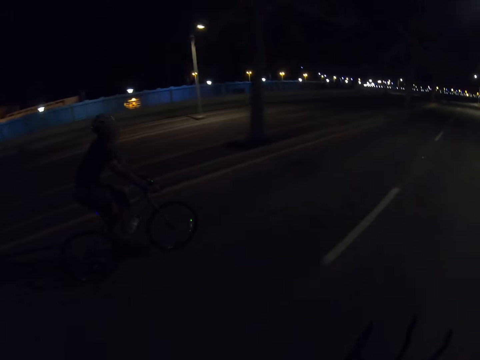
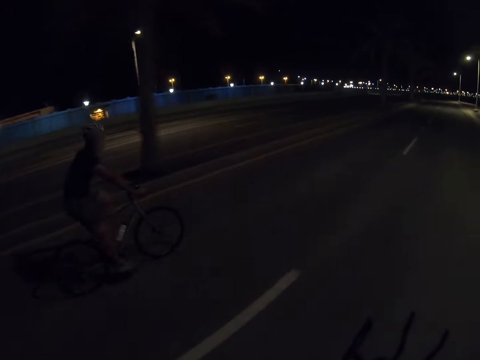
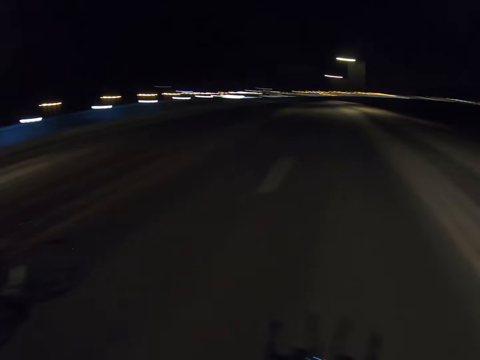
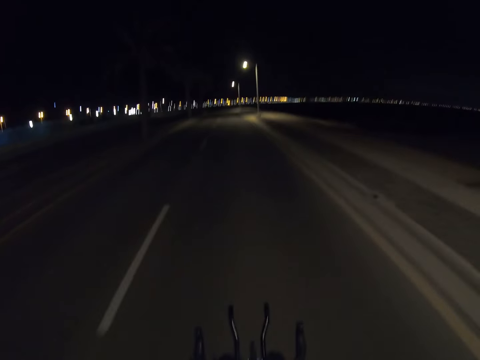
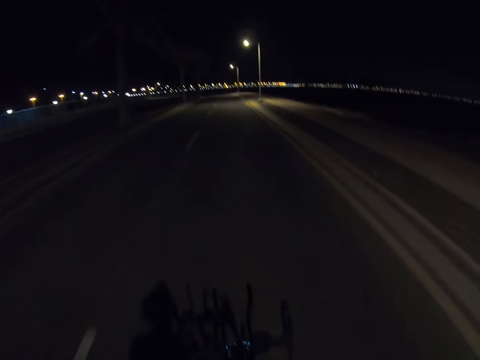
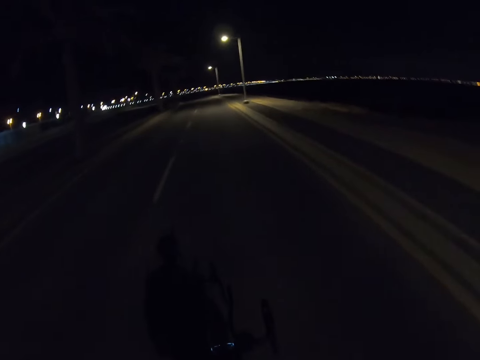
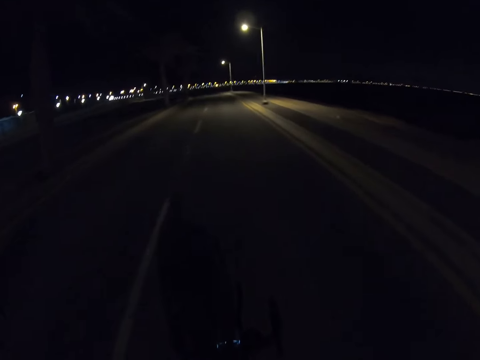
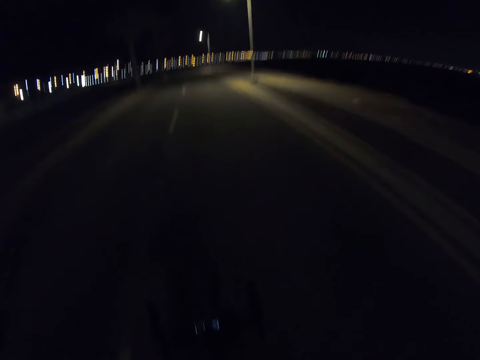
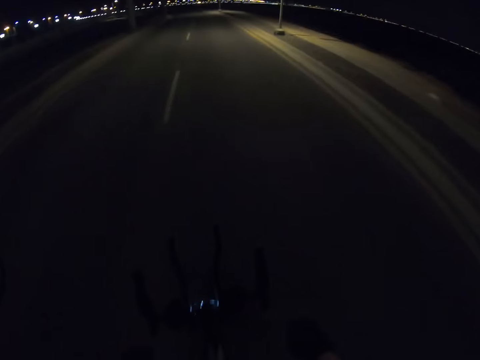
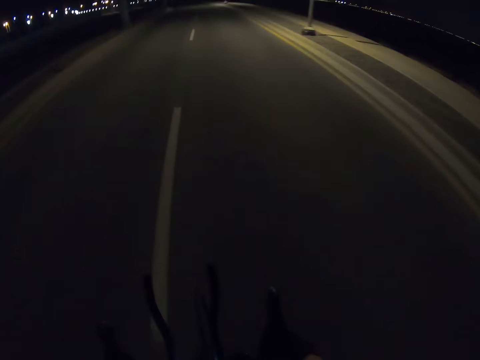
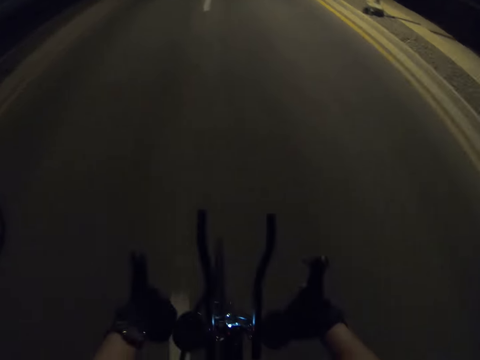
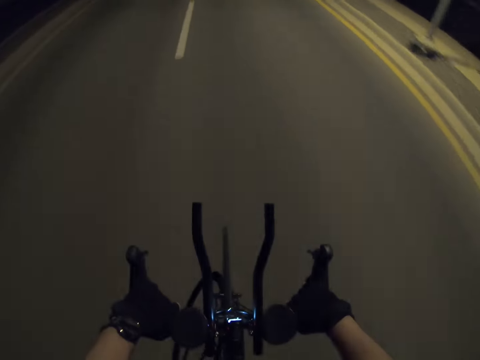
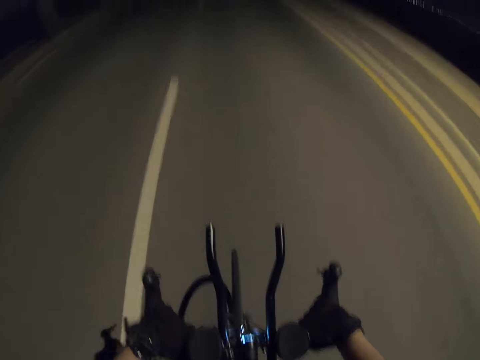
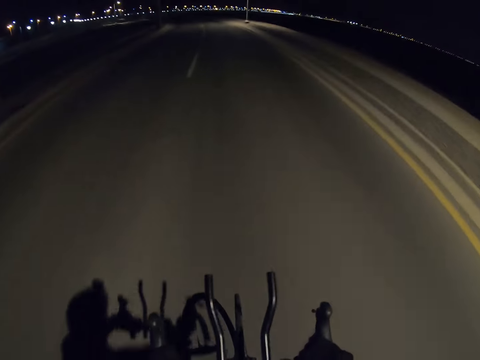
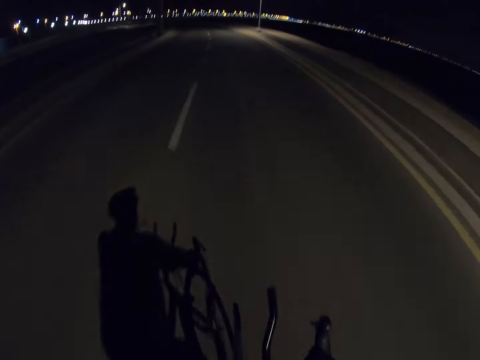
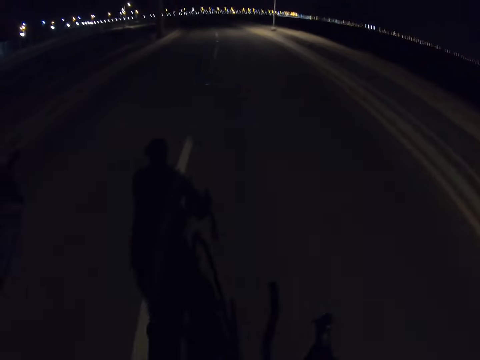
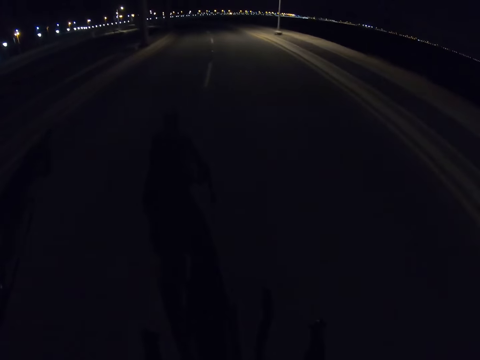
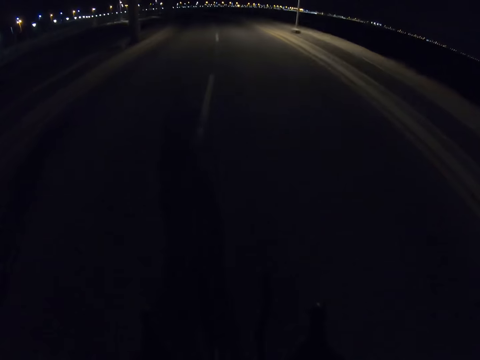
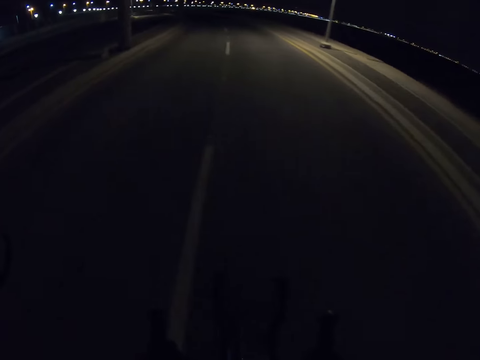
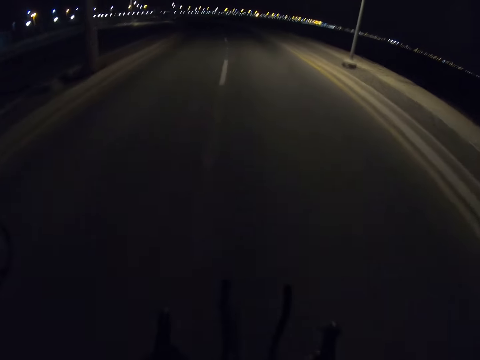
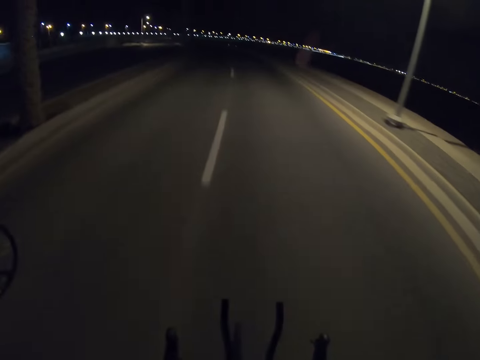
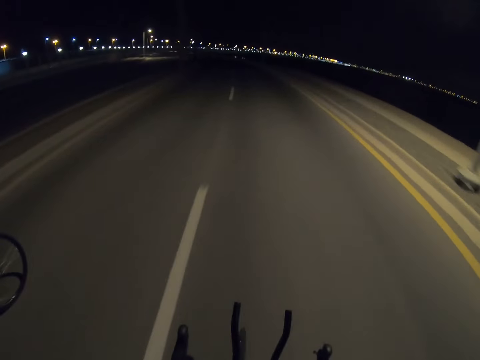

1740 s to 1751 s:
The camera wearer holds the bike with both hands.

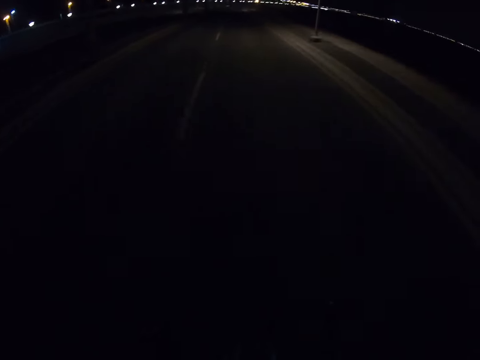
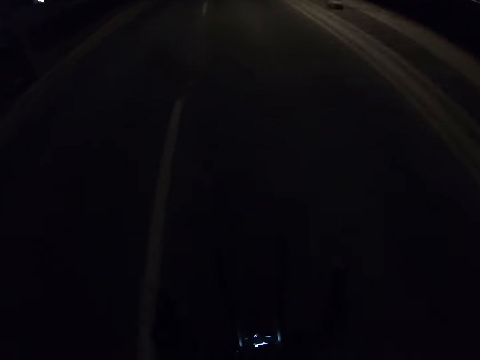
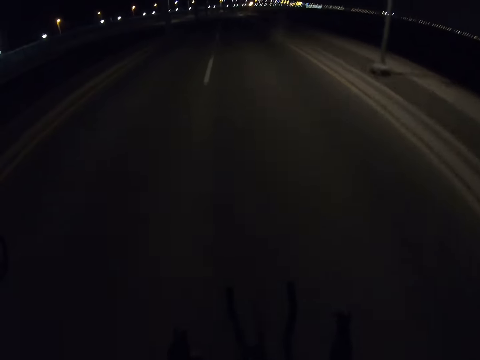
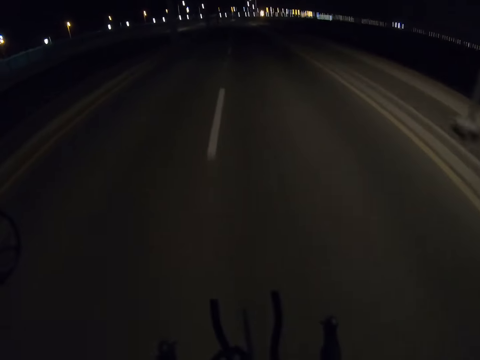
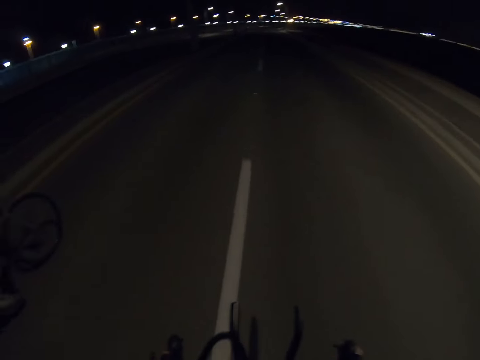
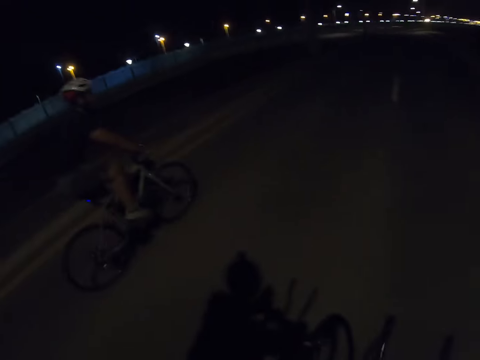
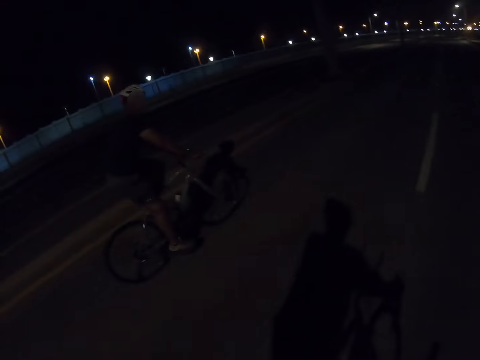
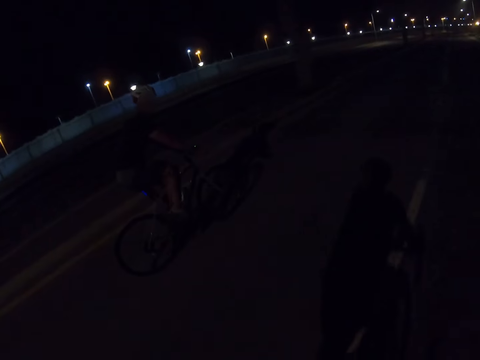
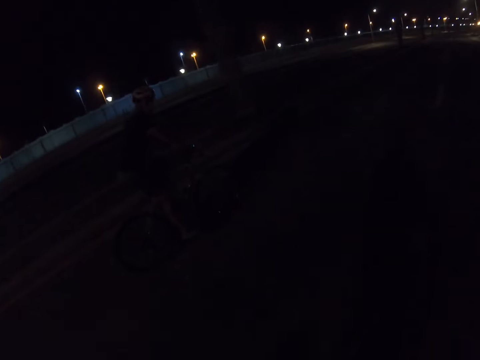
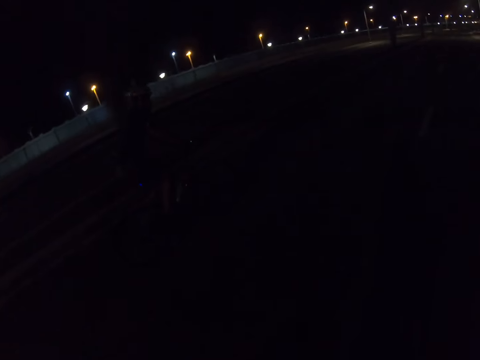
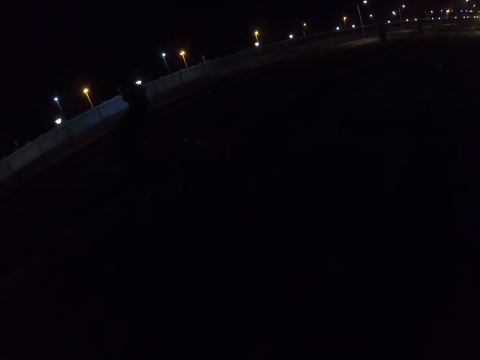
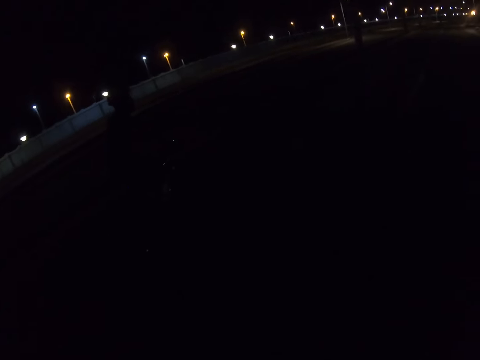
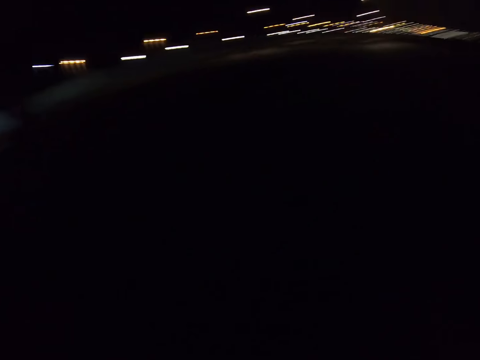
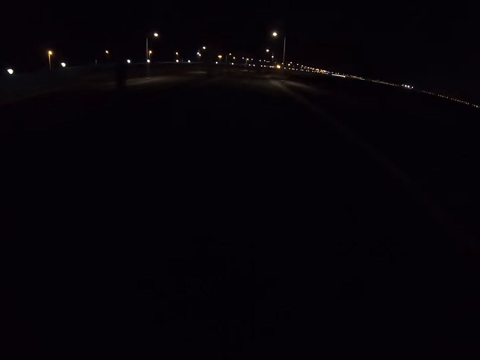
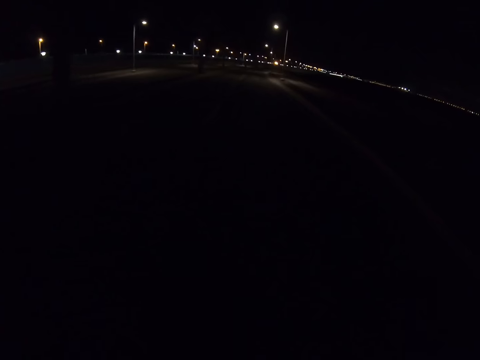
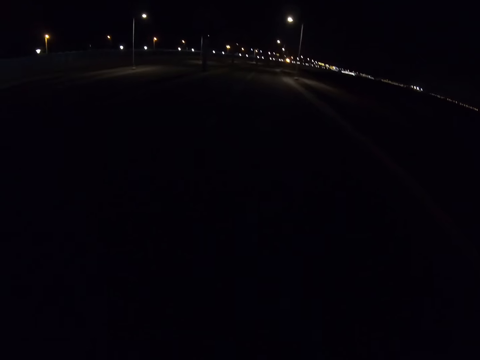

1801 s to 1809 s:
The camera wearer lifts the right hand. They put down the right hand.

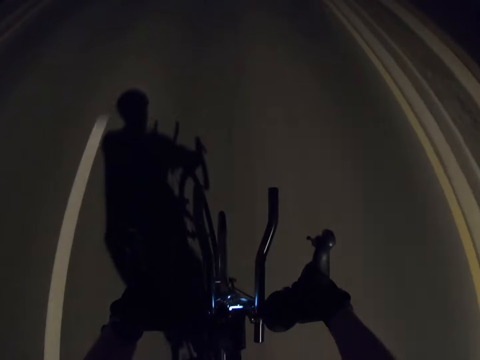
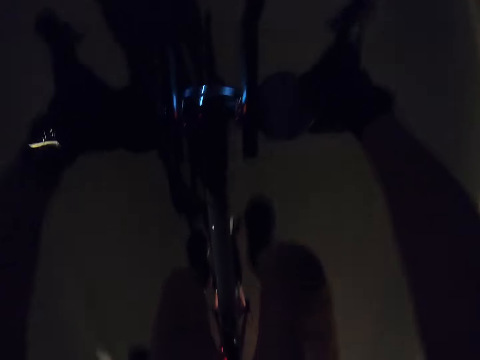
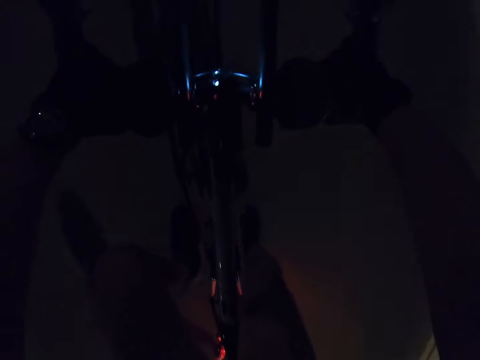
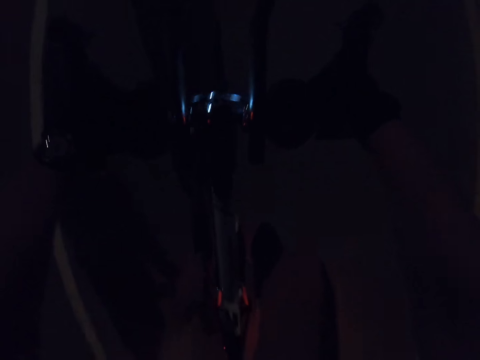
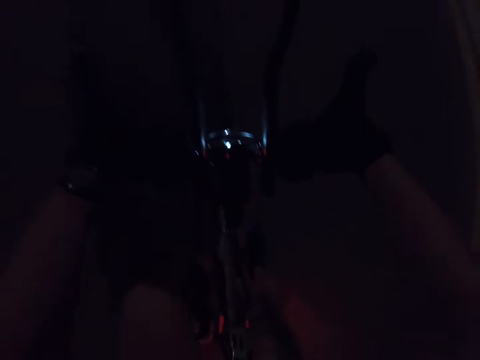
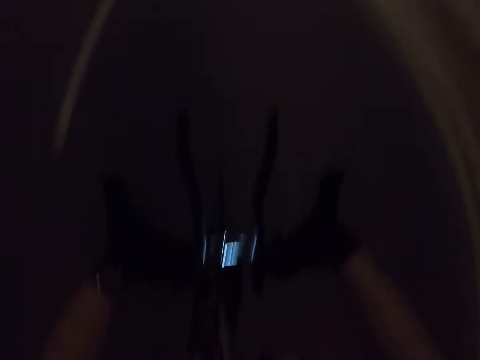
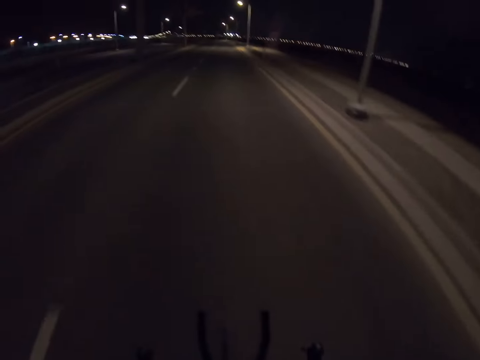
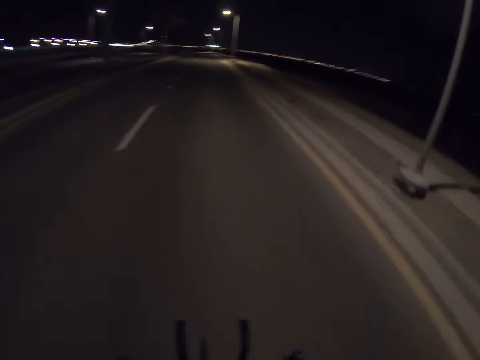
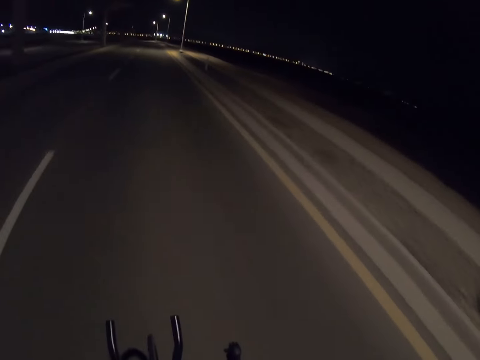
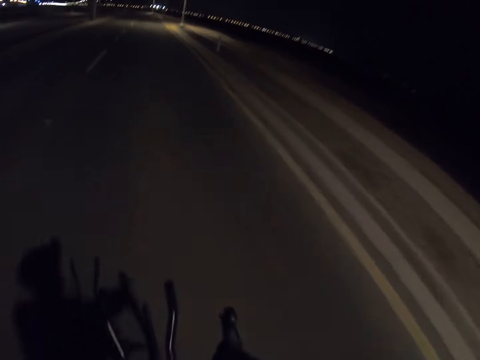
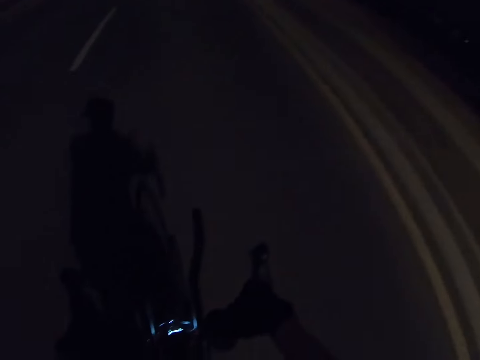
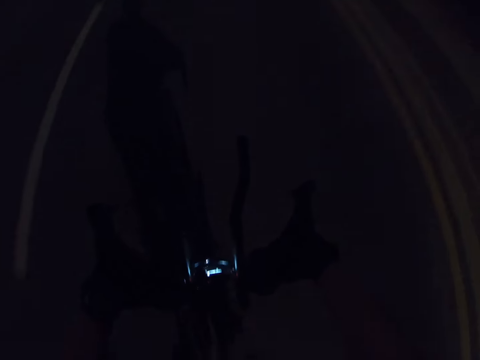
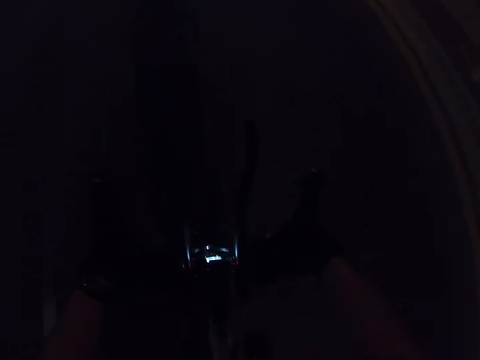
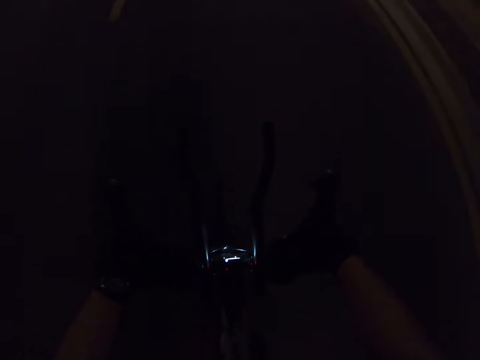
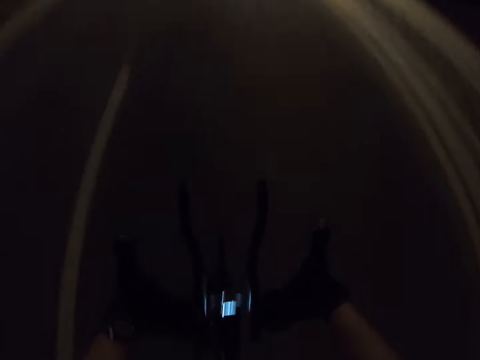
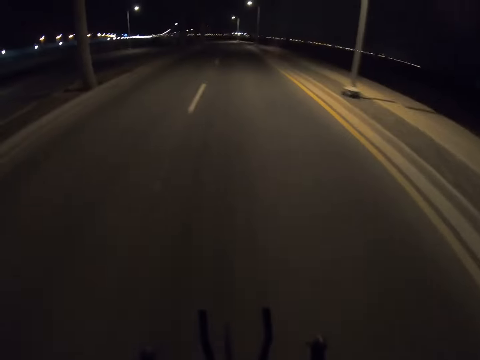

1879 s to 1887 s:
The camera wearer moves his legs. He looks down. He looks forward.
